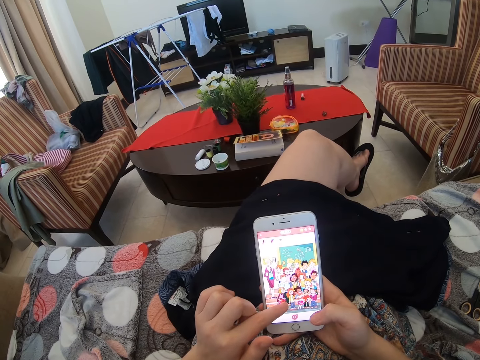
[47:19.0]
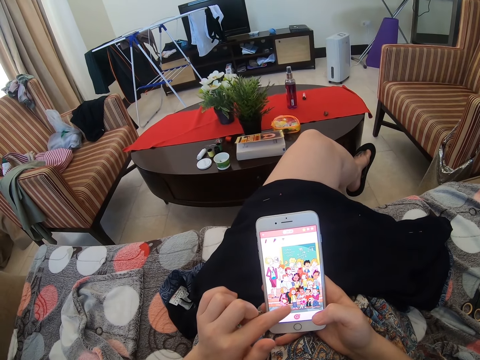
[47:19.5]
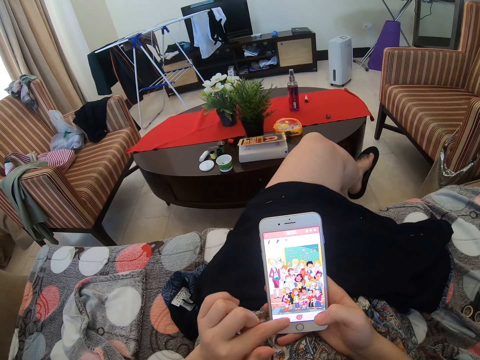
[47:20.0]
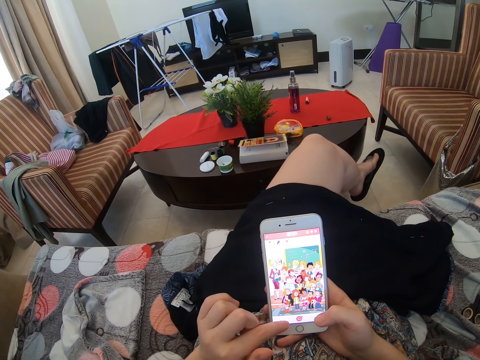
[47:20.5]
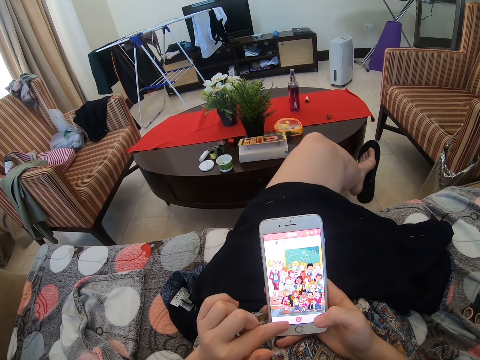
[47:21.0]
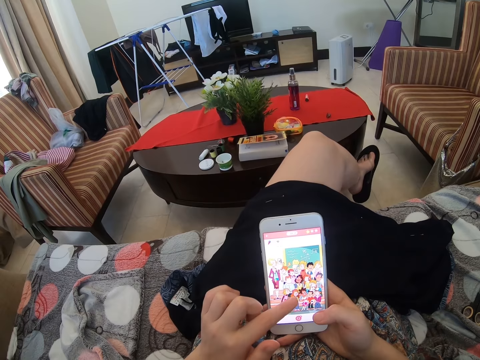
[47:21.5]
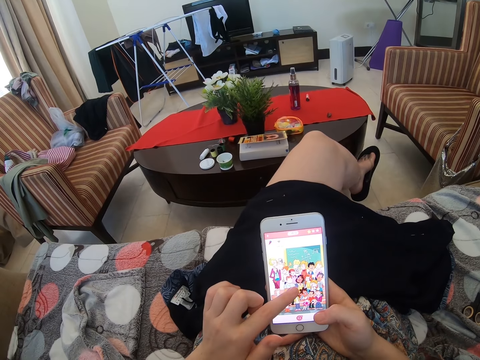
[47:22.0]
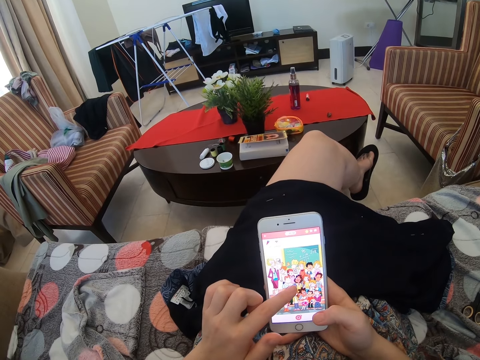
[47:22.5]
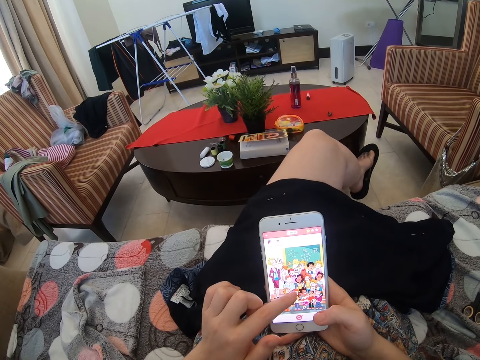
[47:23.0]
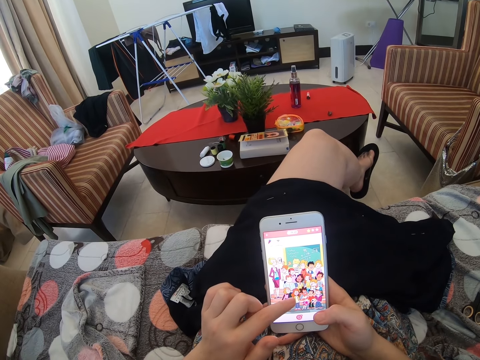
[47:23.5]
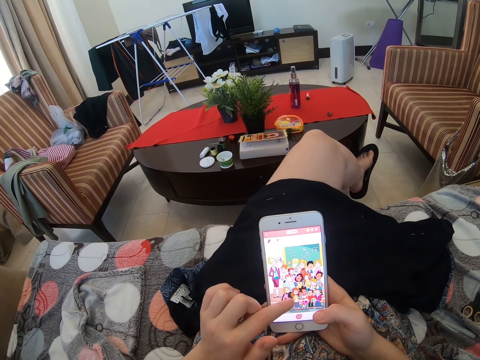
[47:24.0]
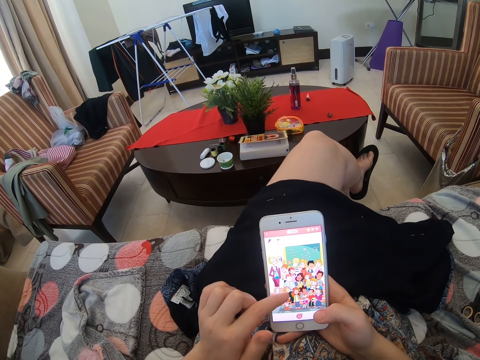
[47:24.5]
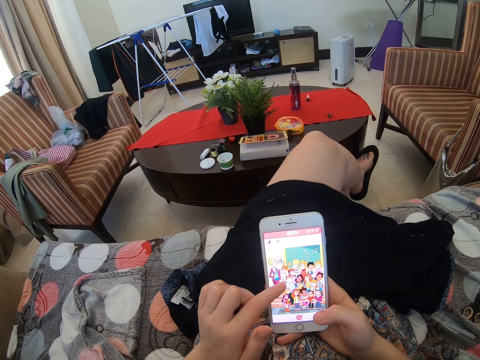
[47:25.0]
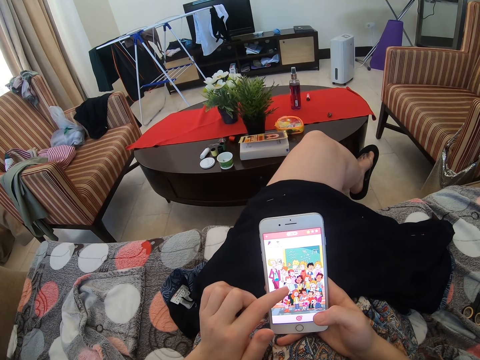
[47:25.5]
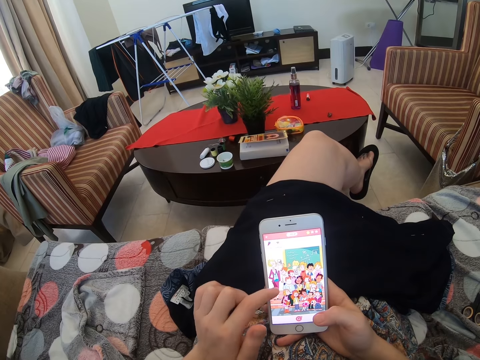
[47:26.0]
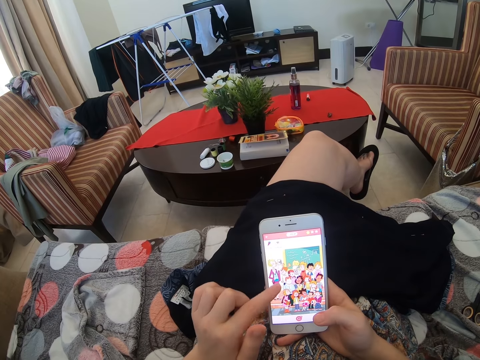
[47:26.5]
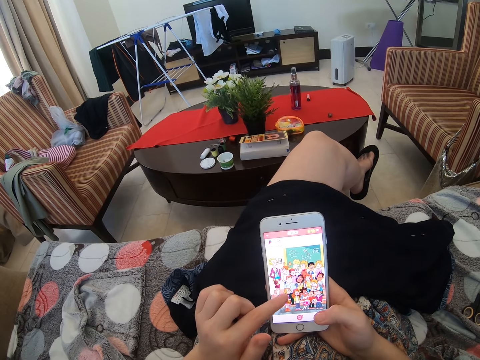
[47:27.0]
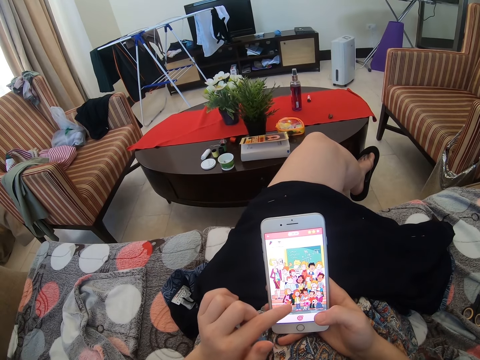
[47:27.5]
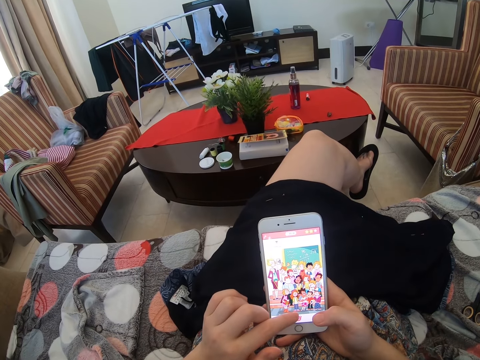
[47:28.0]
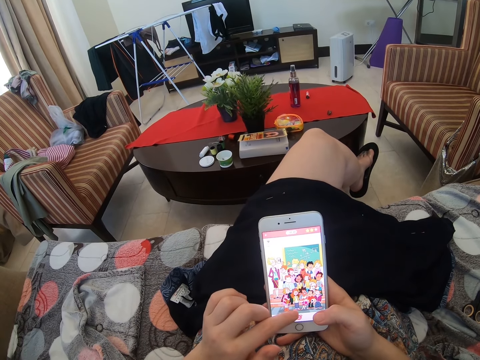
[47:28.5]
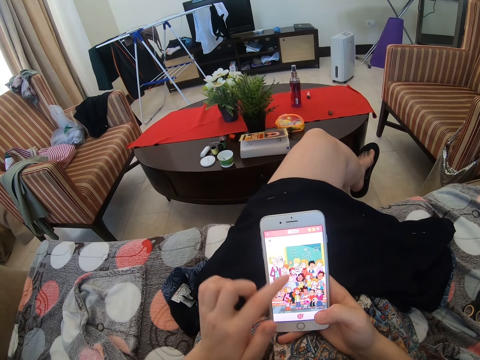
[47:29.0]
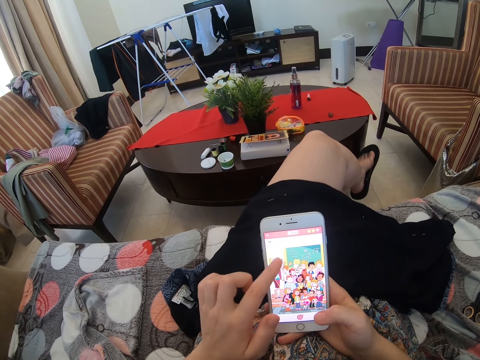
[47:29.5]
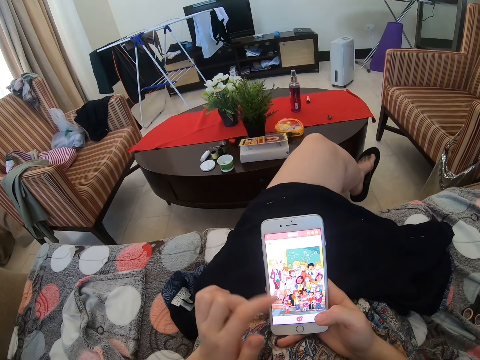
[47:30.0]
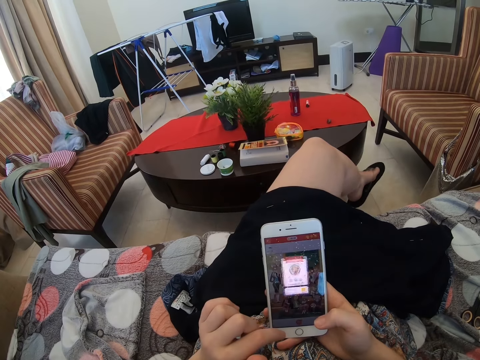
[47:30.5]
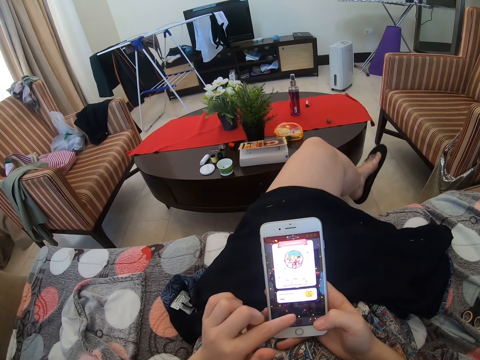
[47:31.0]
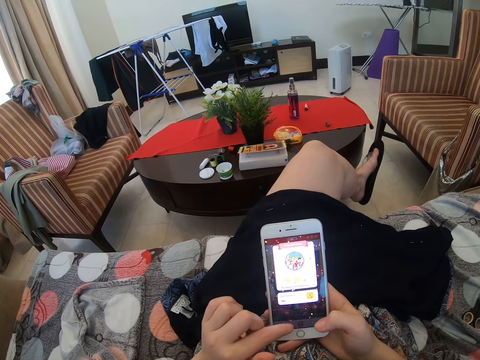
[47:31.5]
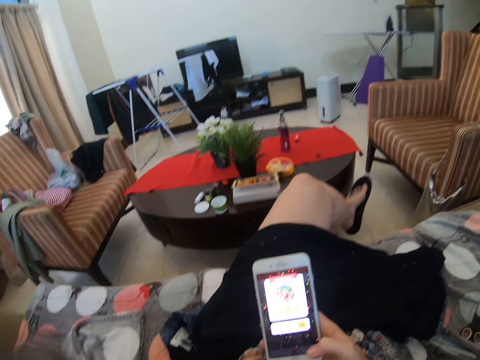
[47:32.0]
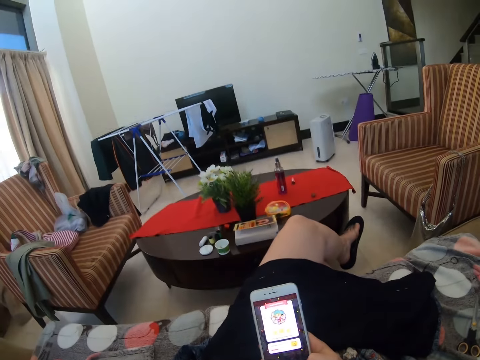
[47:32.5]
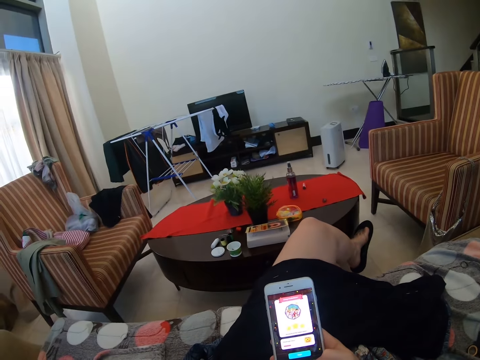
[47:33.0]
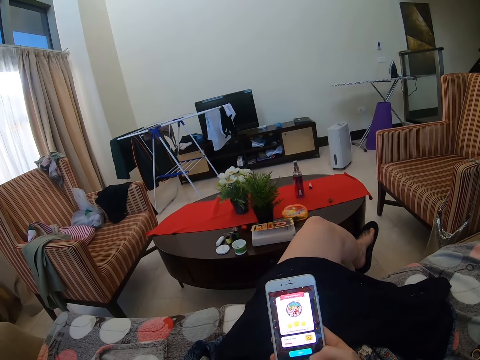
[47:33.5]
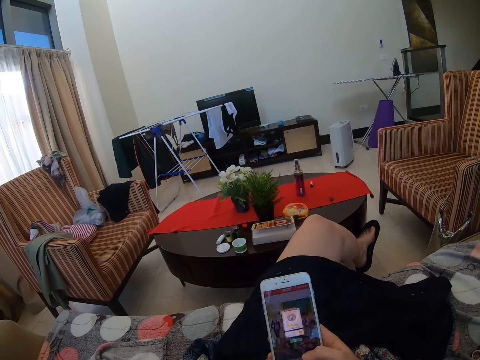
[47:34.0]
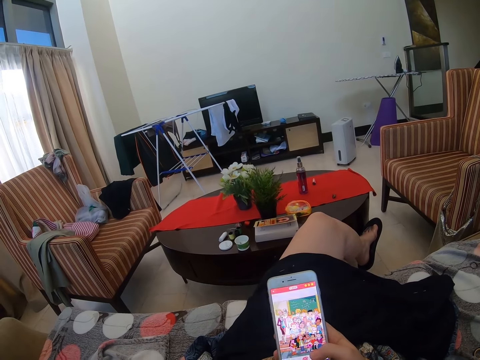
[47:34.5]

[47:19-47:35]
The camera wearer scrolls the phone. They scroll the phone repeatedly. They fix the camera. They raise their hand up.

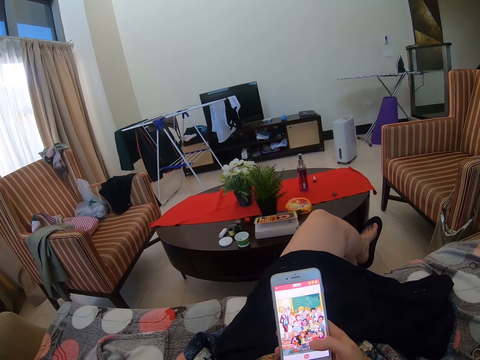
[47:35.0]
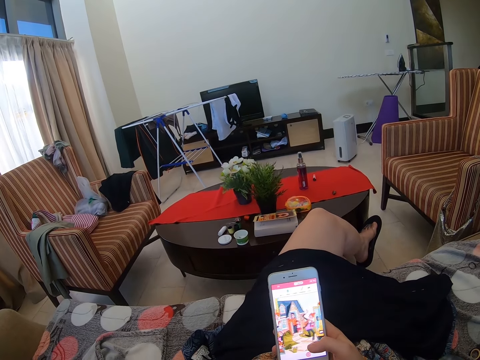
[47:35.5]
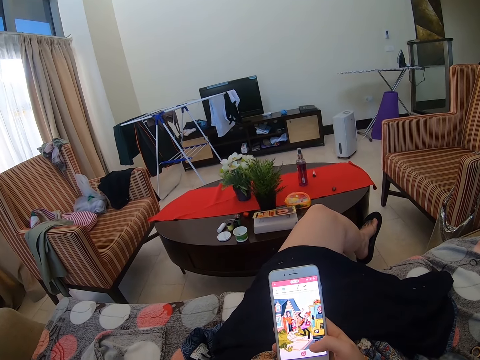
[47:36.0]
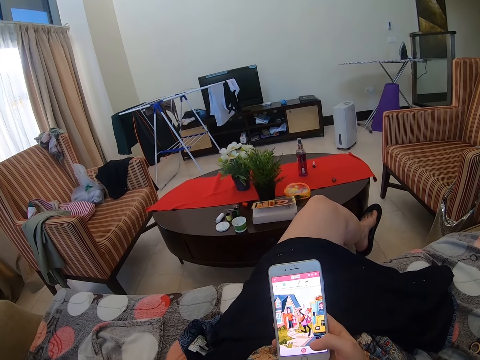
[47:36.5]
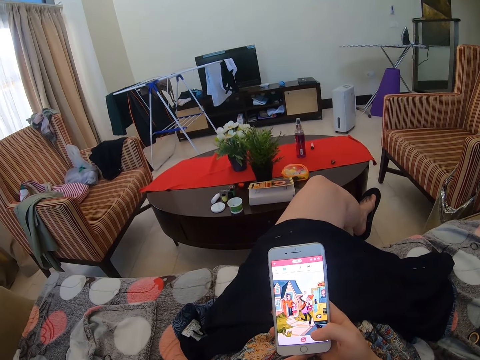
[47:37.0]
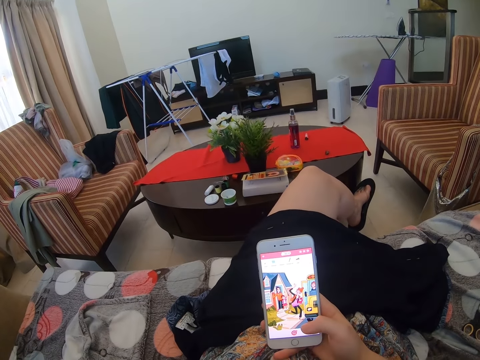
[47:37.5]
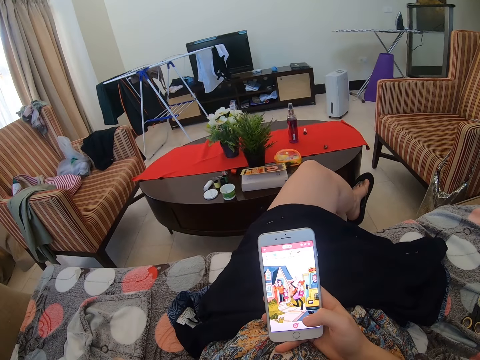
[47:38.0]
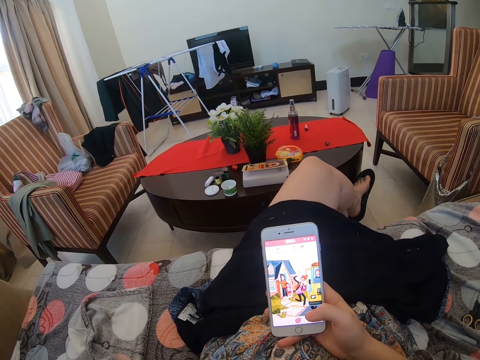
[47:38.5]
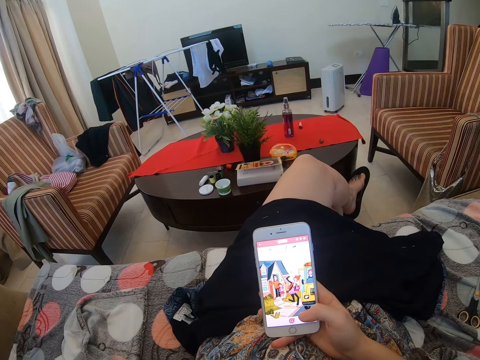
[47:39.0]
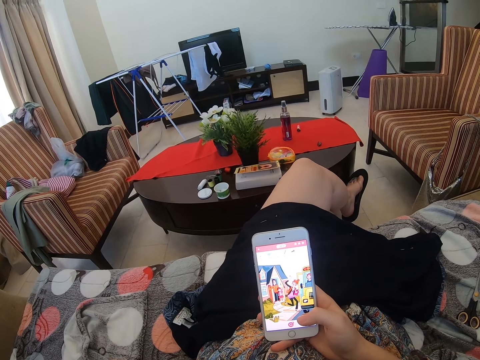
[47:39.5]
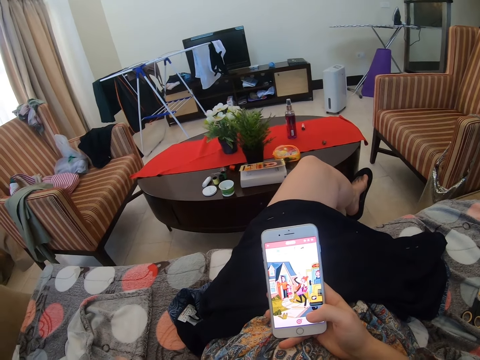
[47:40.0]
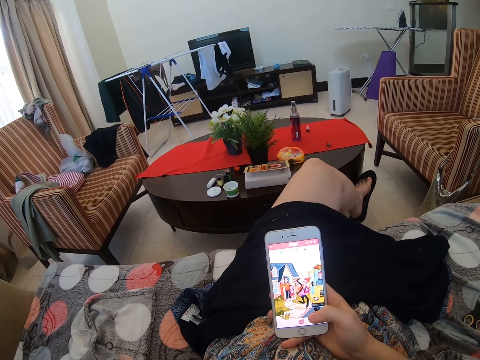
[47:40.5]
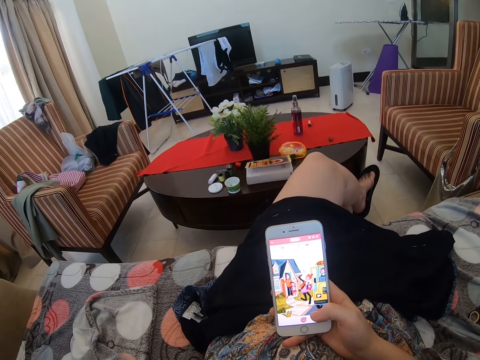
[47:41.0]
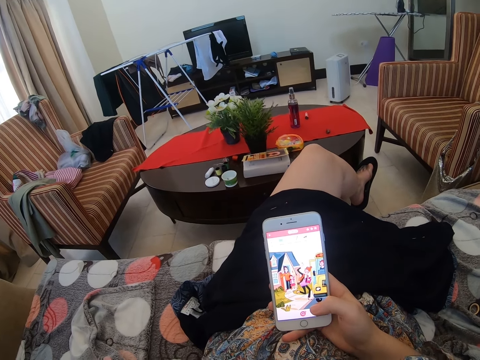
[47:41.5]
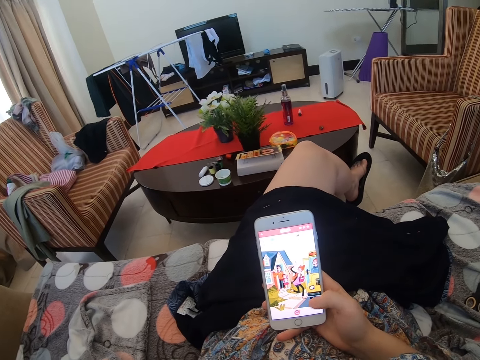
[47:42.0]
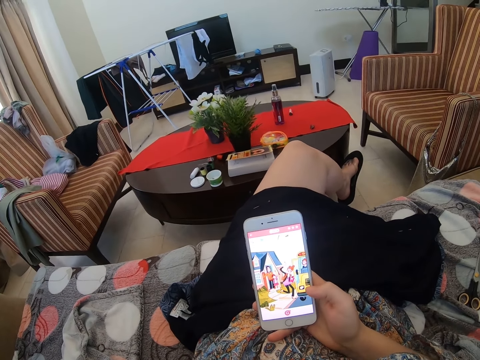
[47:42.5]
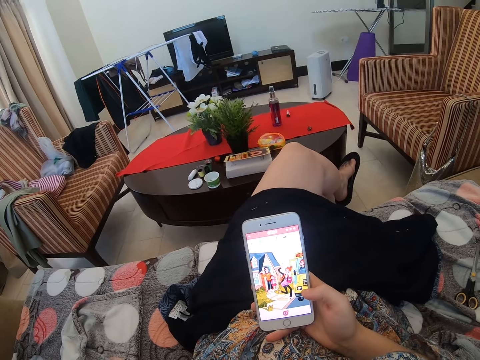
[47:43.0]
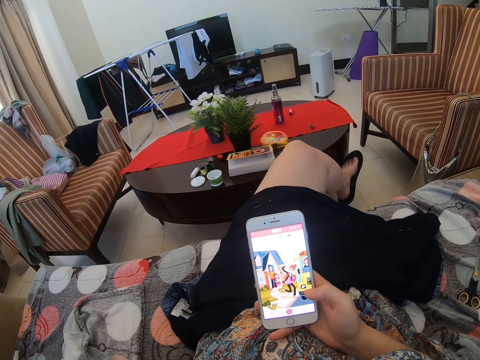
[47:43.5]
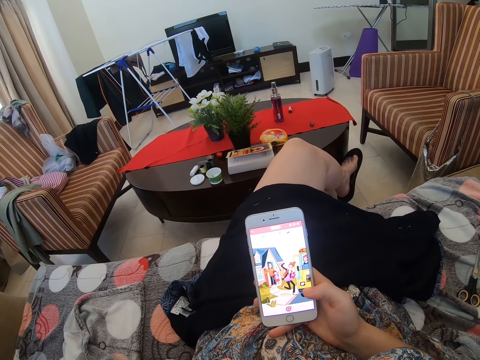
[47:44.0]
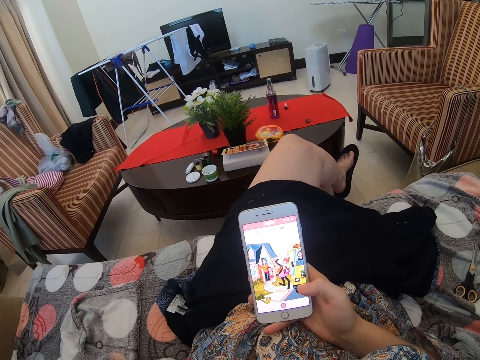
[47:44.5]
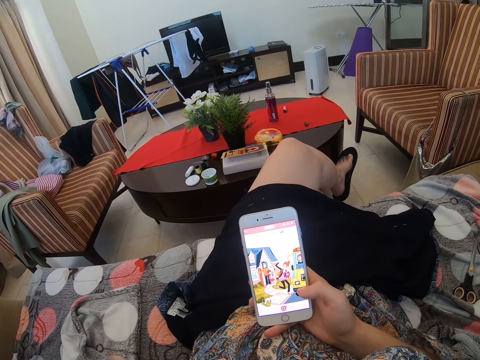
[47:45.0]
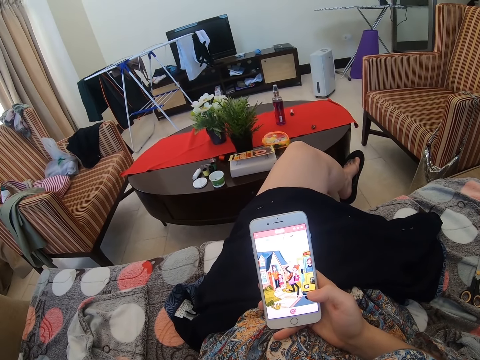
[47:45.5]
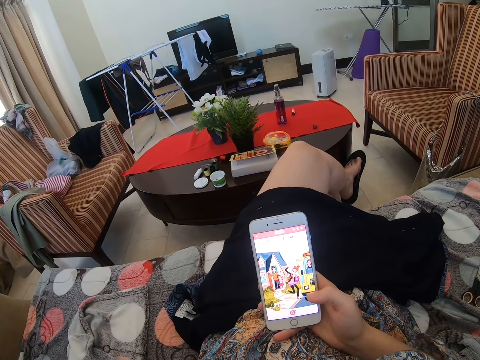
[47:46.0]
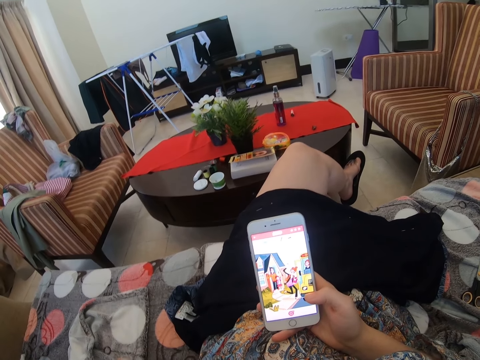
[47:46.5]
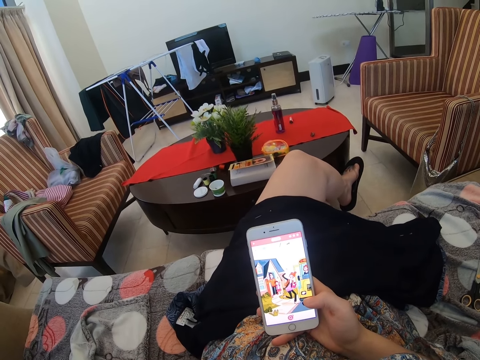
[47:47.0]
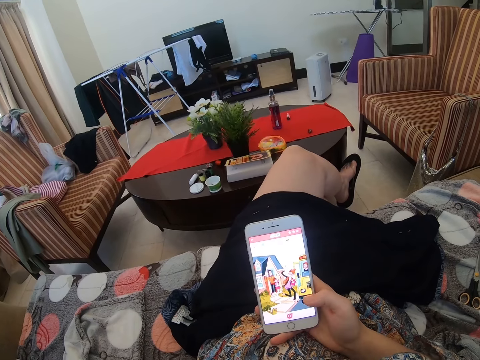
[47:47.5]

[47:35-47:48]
The camera wearer scrolls the phone. They scroll the phone again. They touch the phone.
